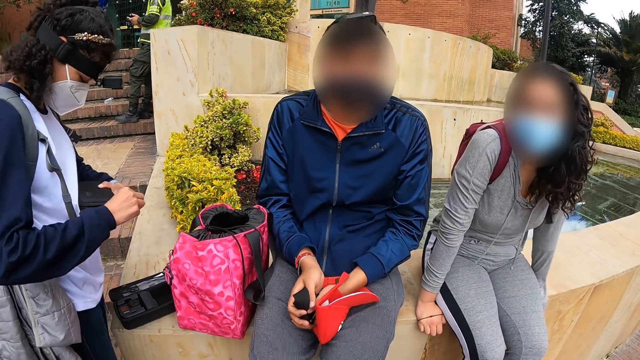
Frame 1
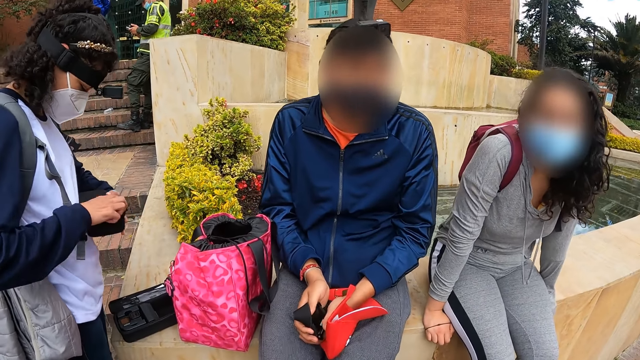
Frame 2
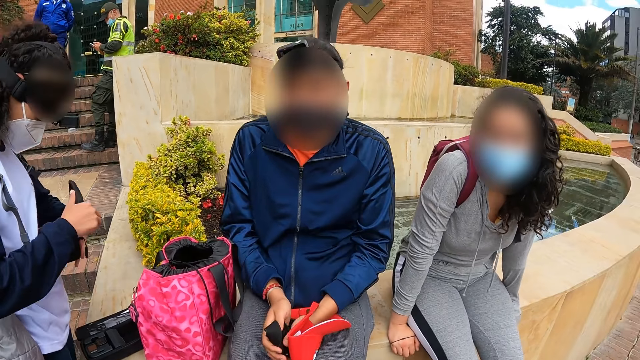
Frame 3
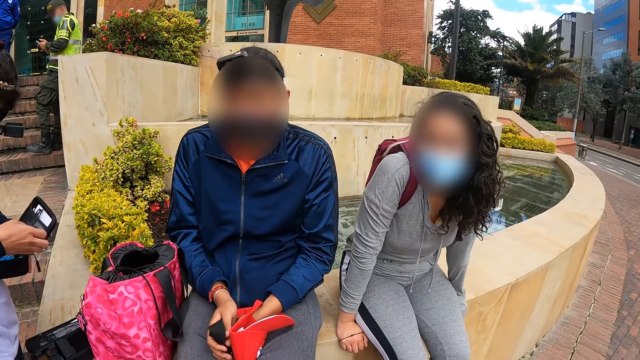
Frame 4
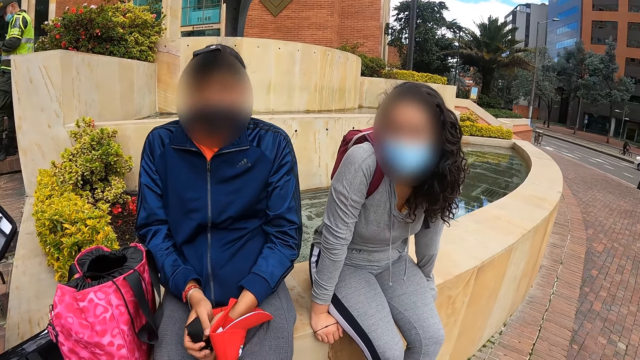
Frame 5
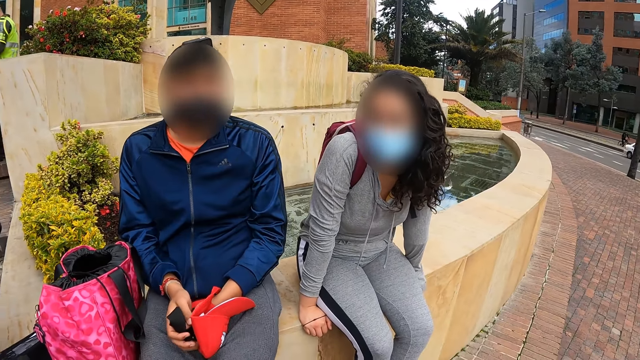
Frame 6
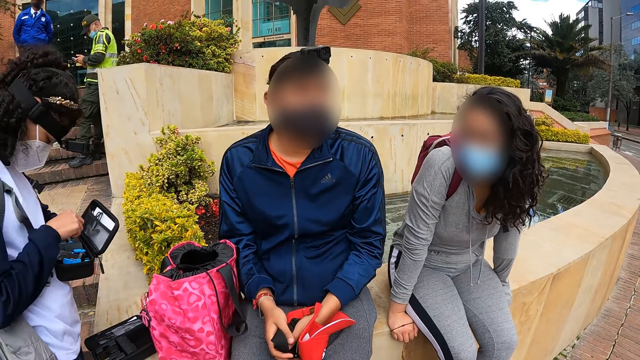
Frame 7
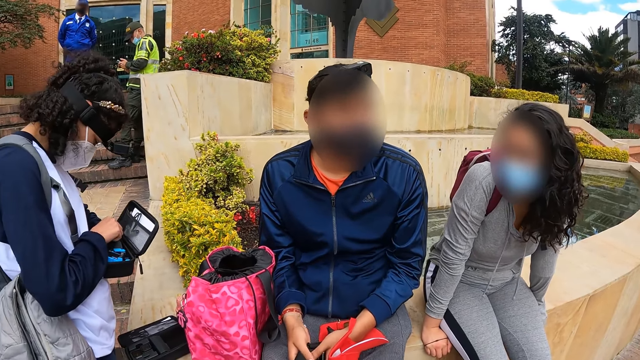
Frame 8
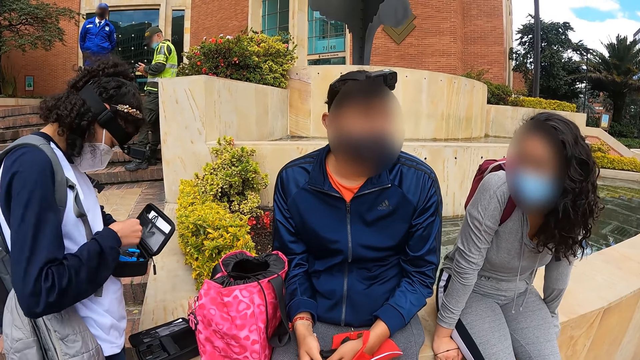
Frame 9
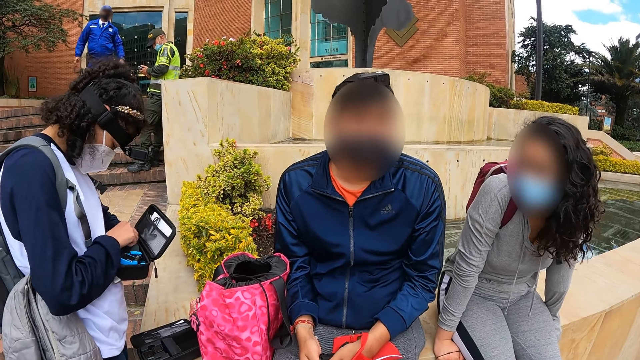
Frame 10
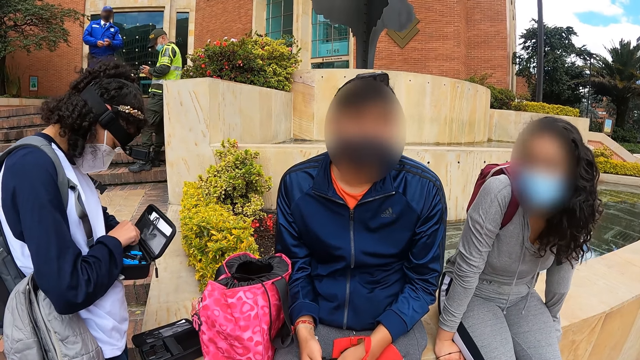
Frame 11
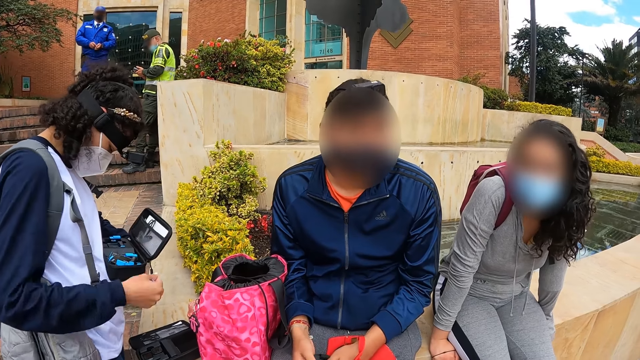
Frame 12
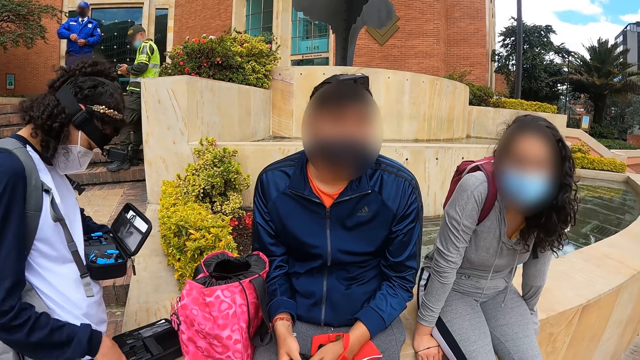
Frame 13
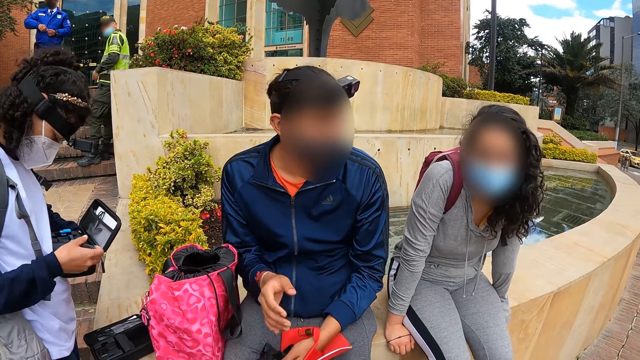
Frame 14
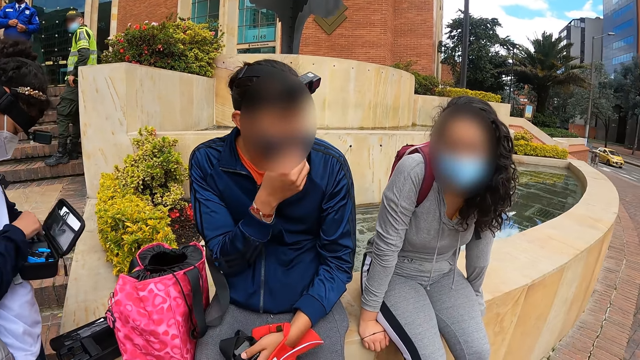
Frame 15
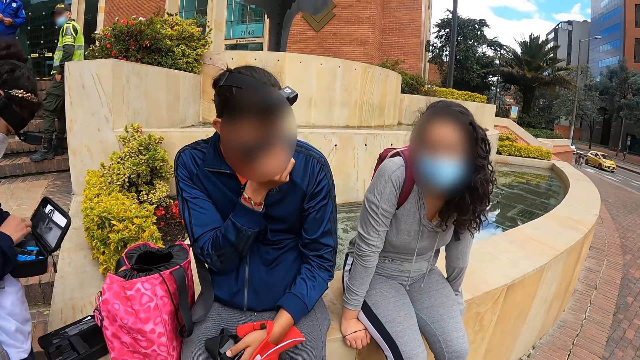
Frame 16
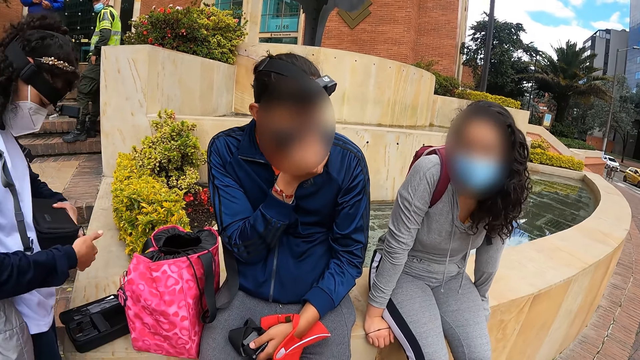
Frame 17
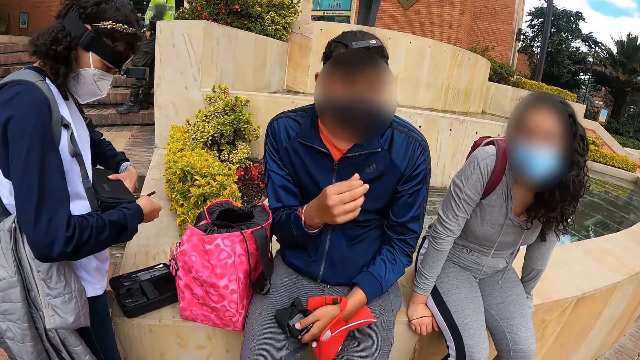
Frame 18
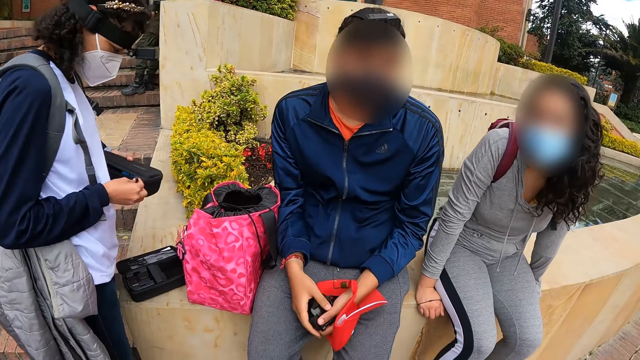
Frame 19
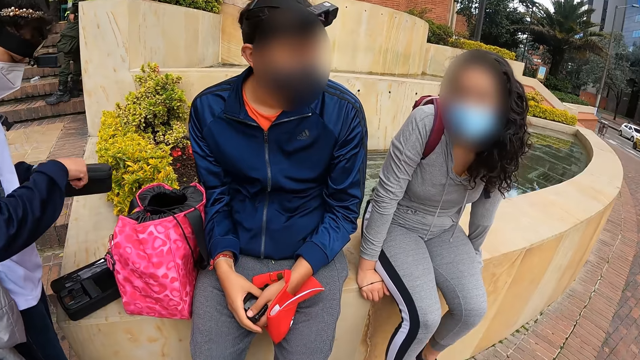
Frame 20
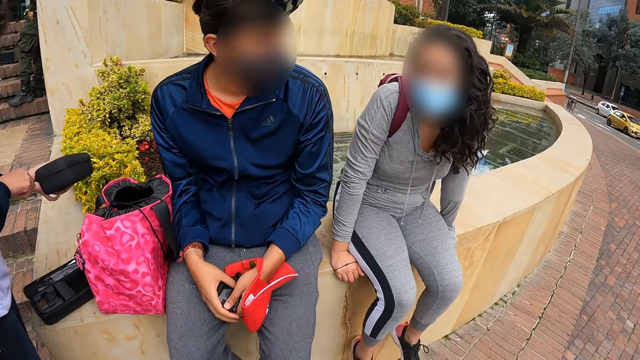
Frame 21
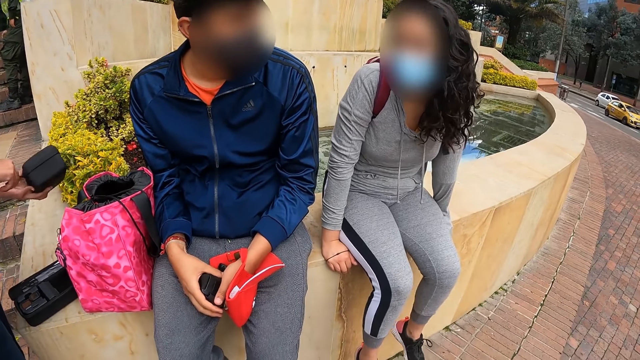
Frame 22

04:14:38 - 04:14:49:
The camera wearer interacts with a person, another person and a third person. A woman picks up a biro from the black box with her right hand. The first person arranges the camera bag. The woman drops the marker inside the black box with her right hand. She closes the black box with her left hand. The camera wearer interacts with the second person and the third person. The woman zips the black box with her right hand. The first person closes the bag.

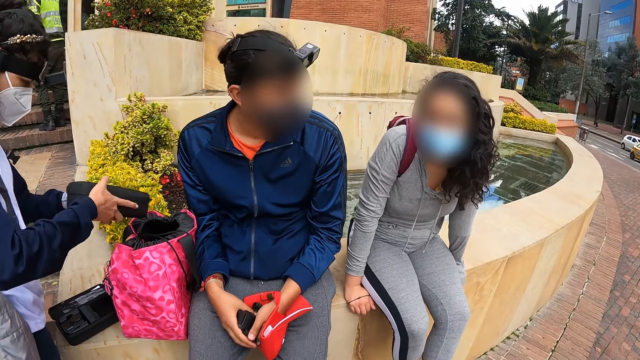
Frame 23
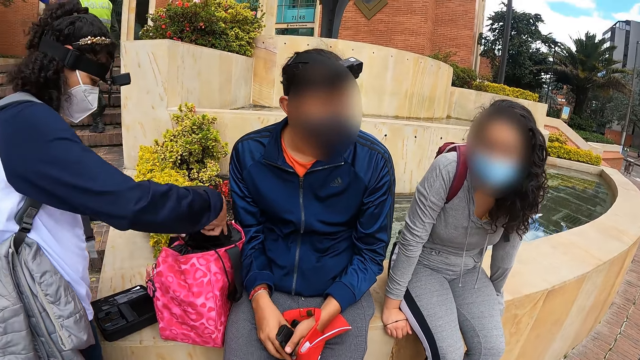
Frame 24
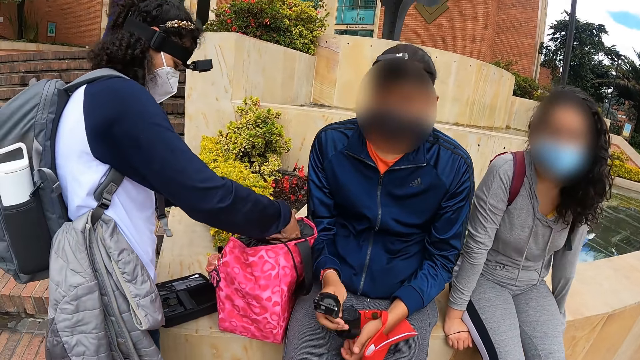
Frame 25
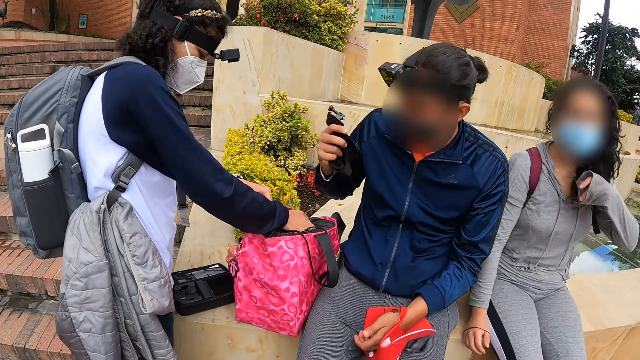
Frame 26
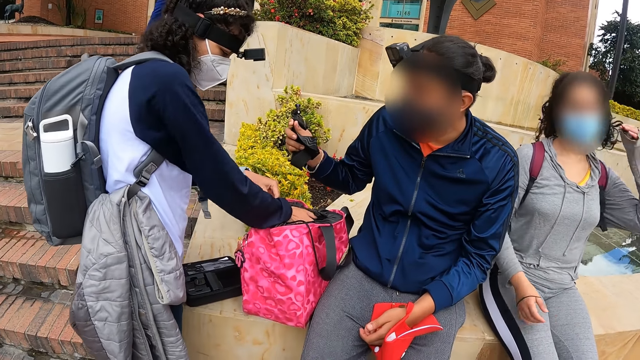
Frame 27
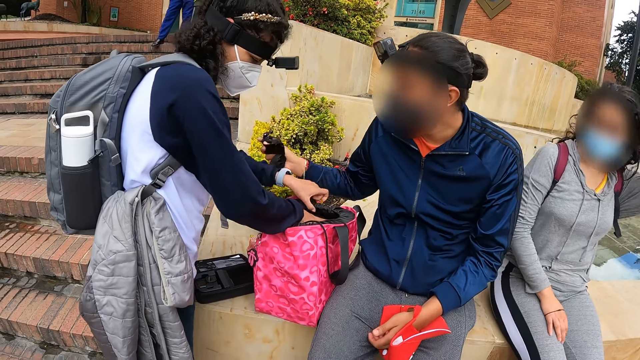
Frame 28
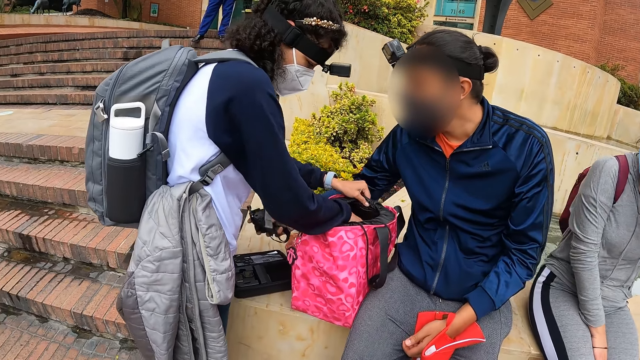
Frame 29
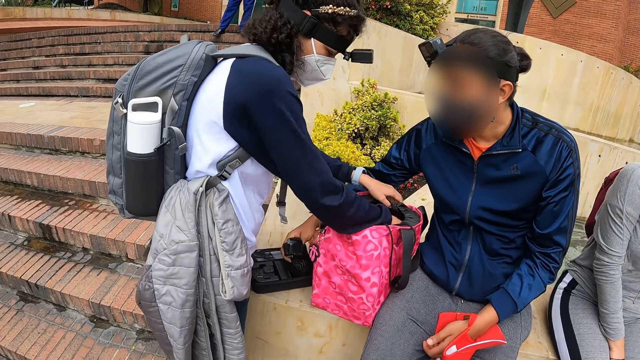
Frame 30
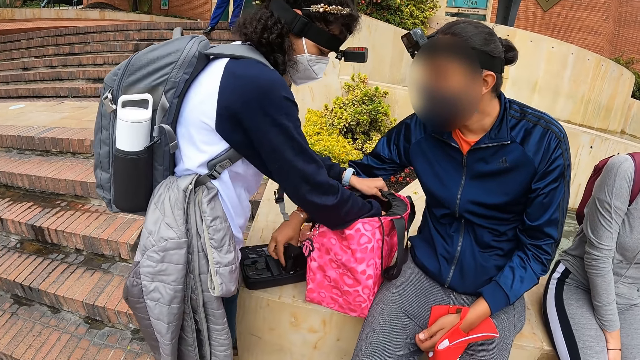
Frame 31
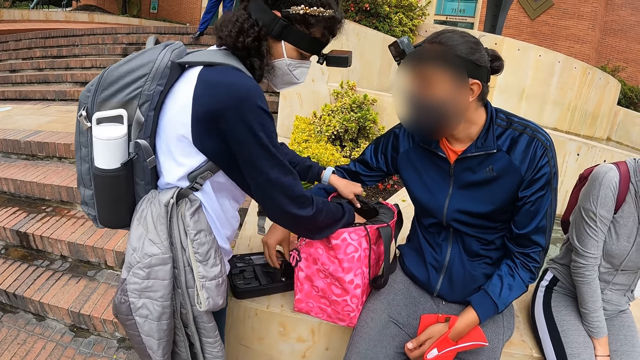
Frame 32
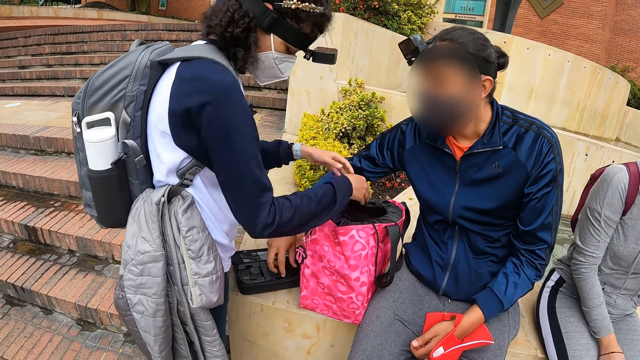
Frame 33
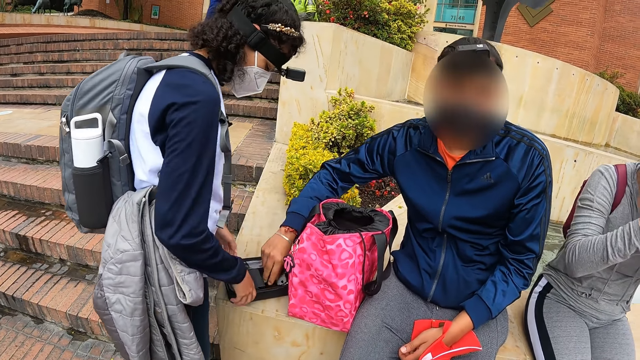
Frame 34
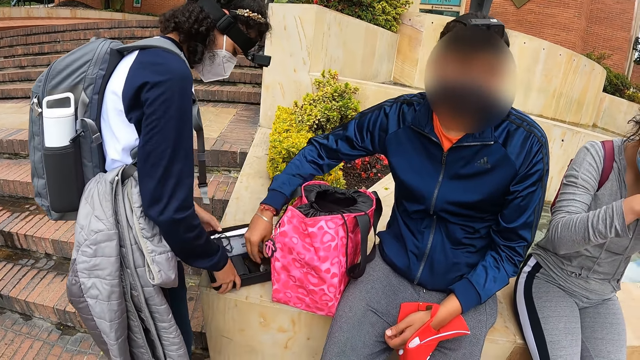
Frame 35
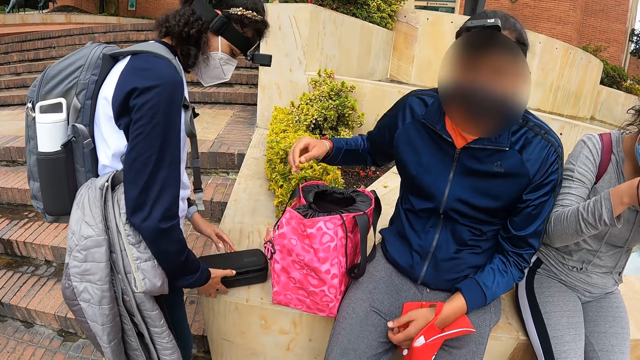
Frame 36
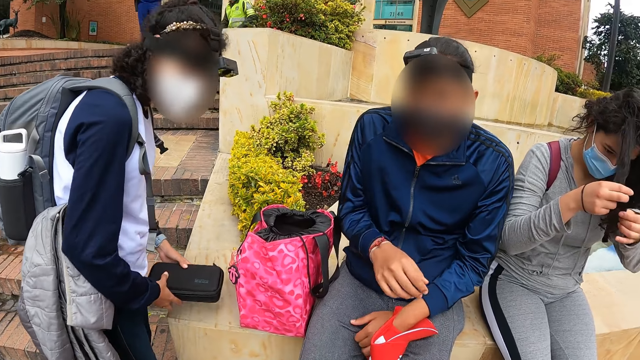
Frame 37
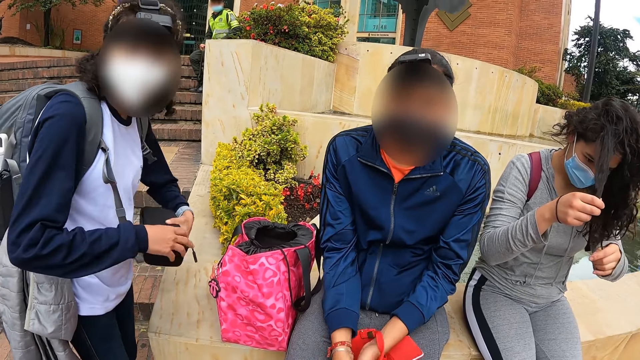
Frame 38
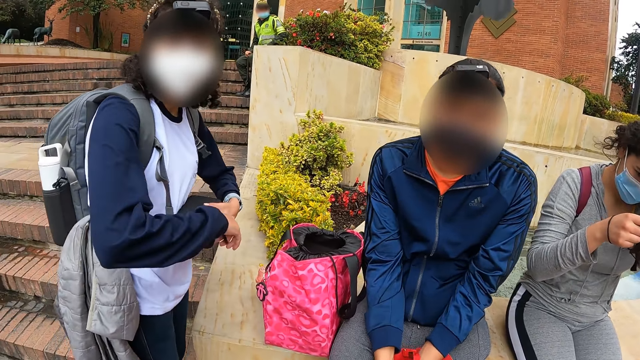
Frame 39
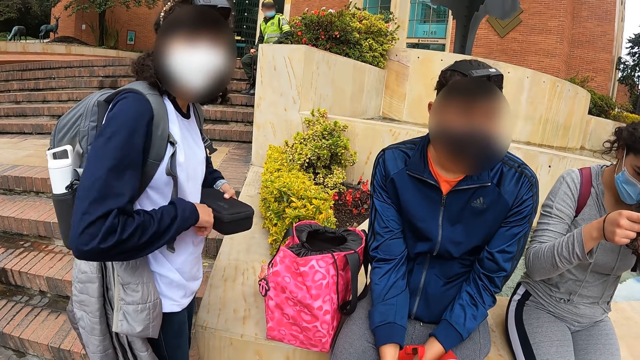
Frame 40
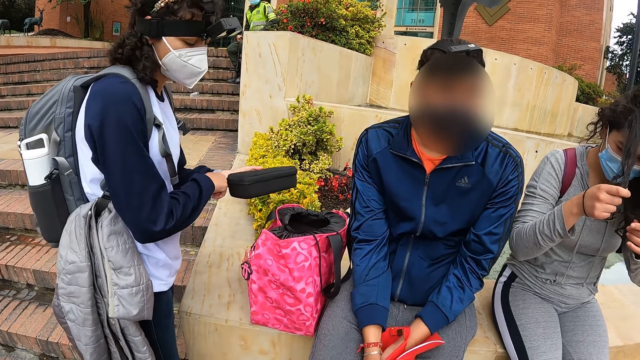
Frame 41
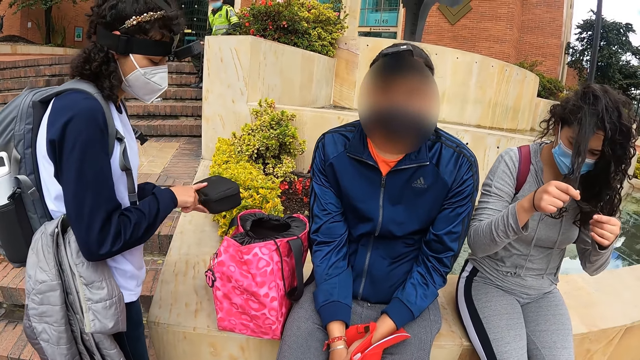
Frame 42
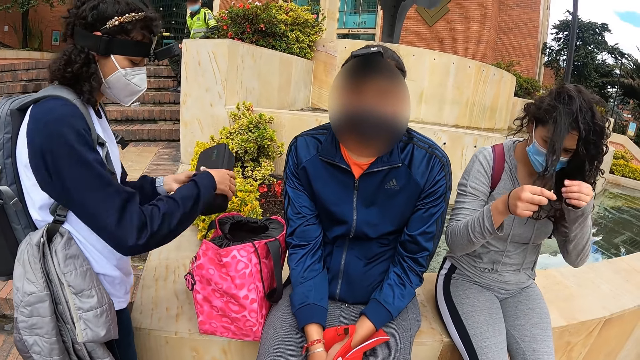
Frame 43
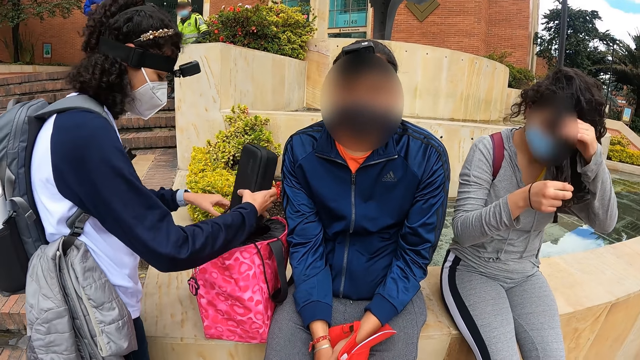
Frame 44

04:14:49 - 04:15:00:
A woman drops the black box inside the bag on the pavement with both hands. The camera wearer looks around. Another woman flips her hair with her left hand. A man drops the camera strap inside the black box on the pavement with his right hand. The first woman closes the black box on the pavement with her left hand. She picks up the black box from the pavement with both hands. The other woman plays with her hair with both hands. The first woman zips the black box with her right hand. She drops the black box inside the bag on the pavement with her right hand.
